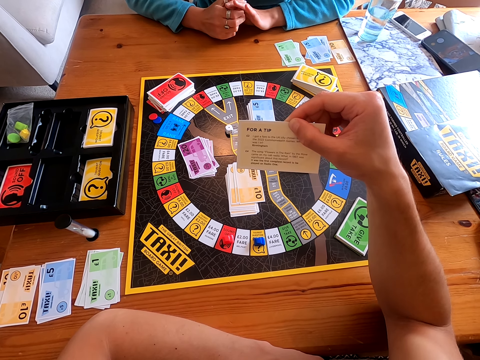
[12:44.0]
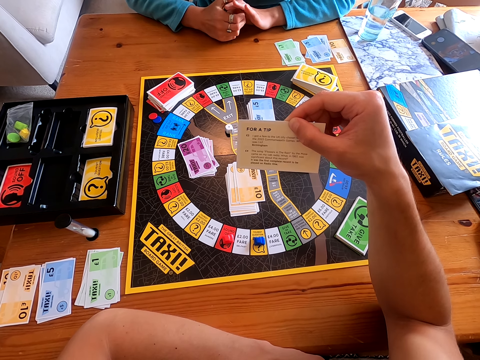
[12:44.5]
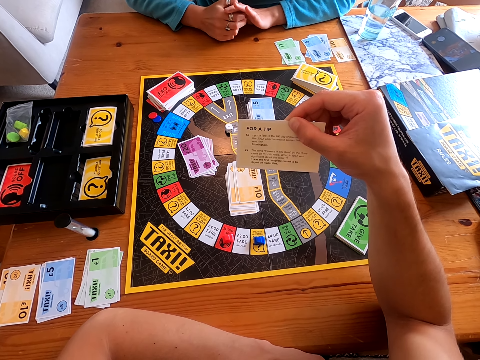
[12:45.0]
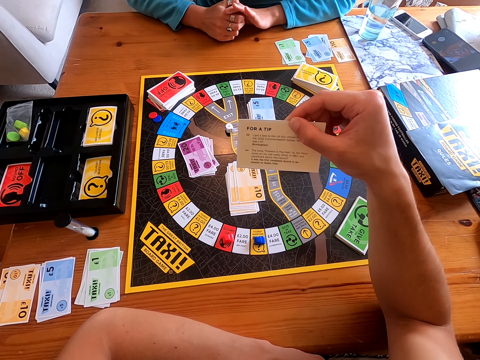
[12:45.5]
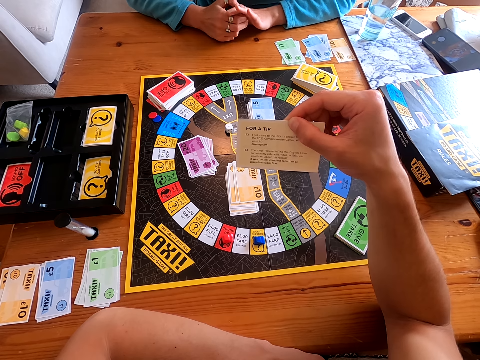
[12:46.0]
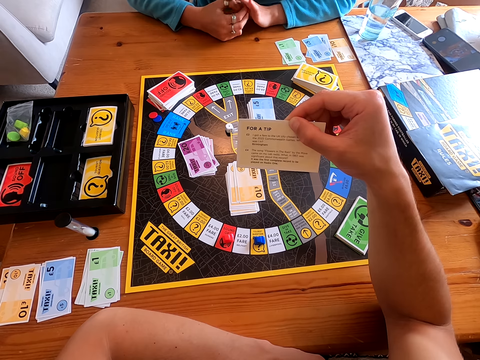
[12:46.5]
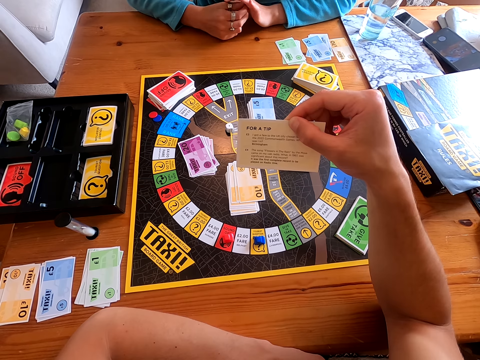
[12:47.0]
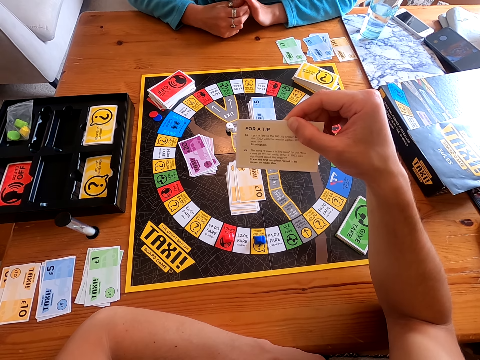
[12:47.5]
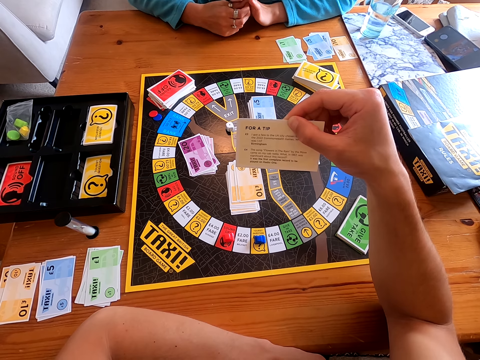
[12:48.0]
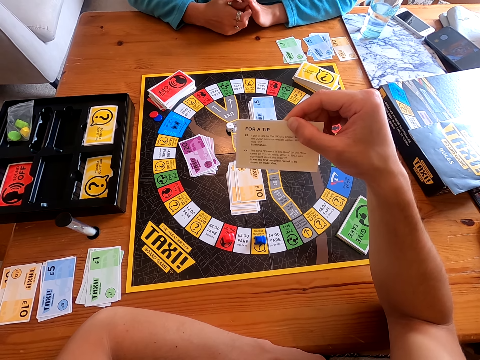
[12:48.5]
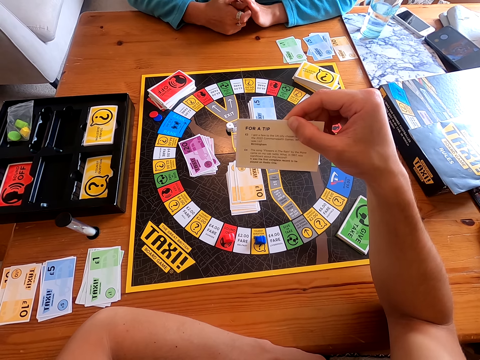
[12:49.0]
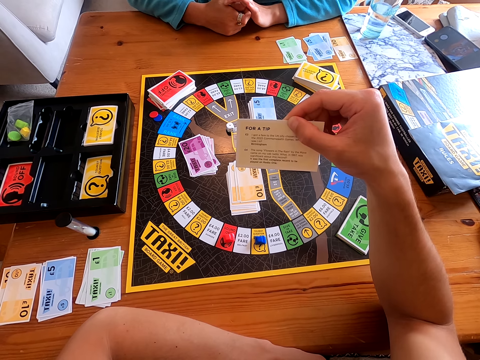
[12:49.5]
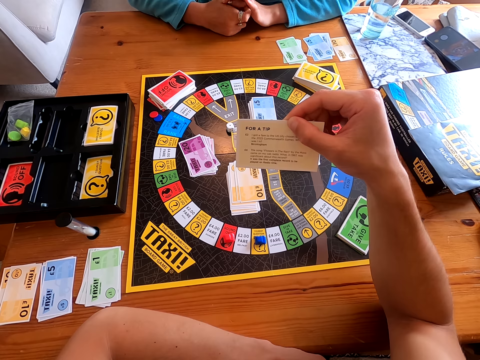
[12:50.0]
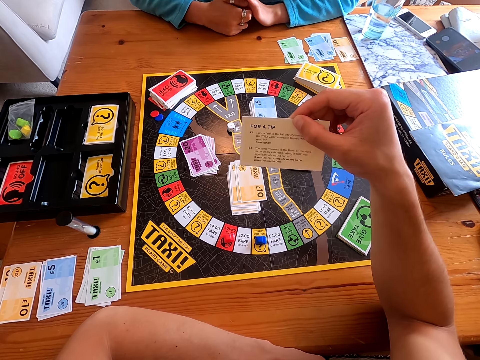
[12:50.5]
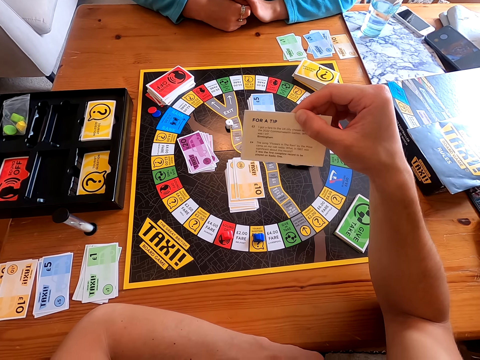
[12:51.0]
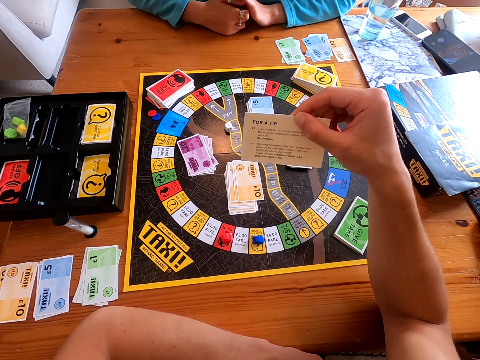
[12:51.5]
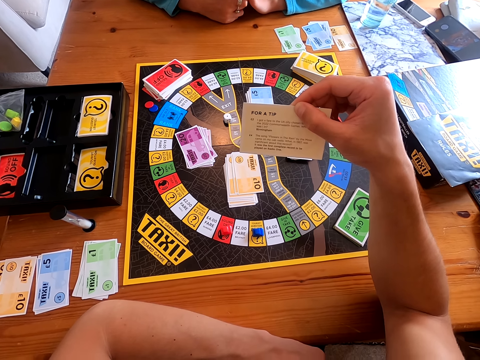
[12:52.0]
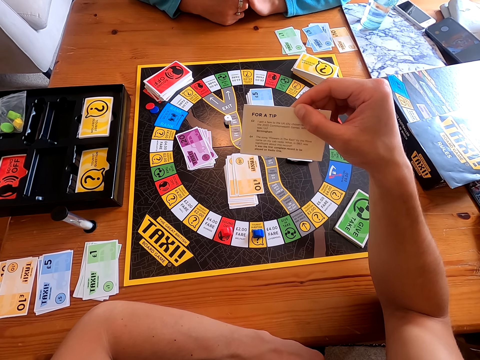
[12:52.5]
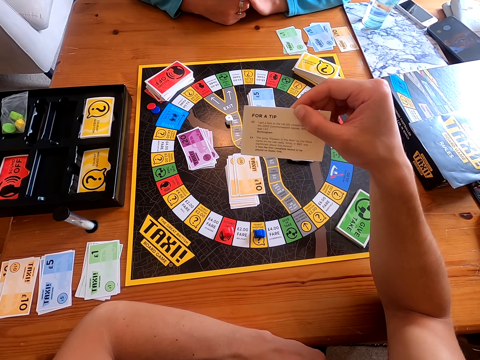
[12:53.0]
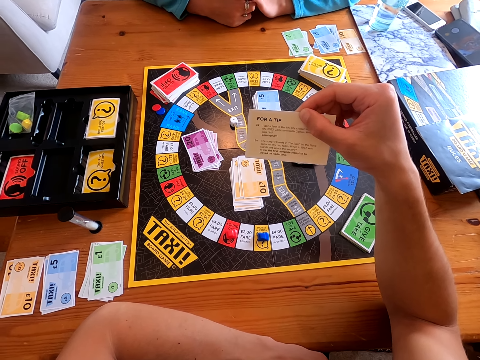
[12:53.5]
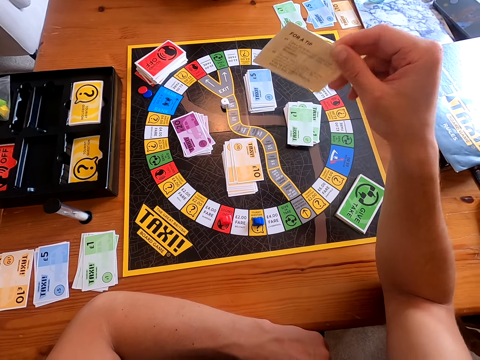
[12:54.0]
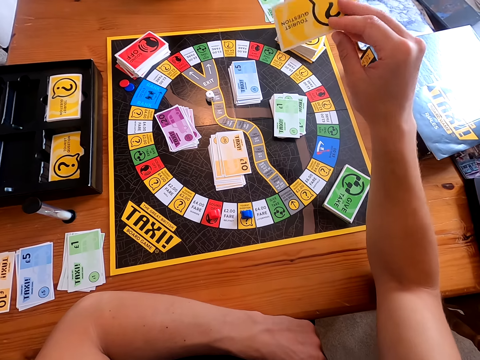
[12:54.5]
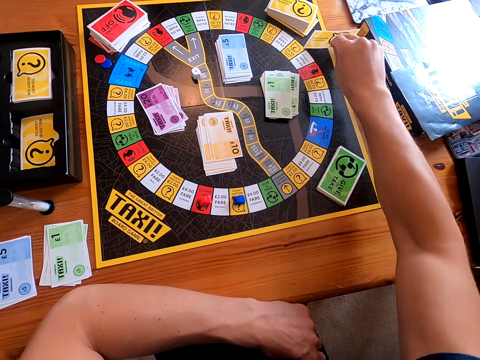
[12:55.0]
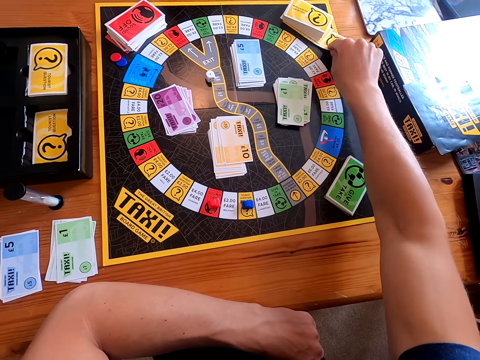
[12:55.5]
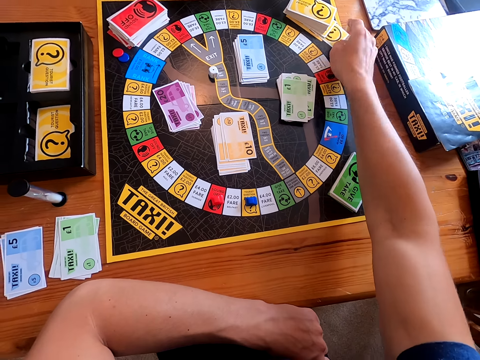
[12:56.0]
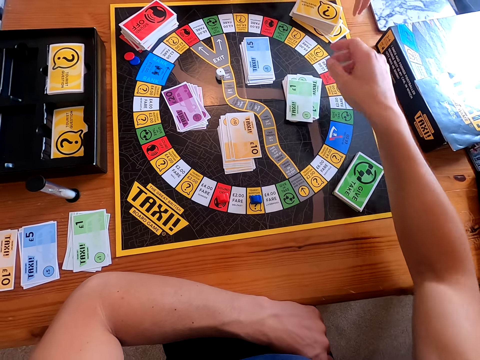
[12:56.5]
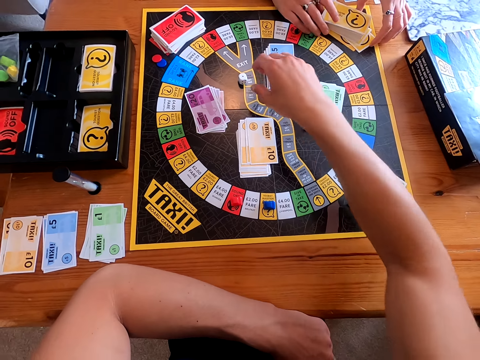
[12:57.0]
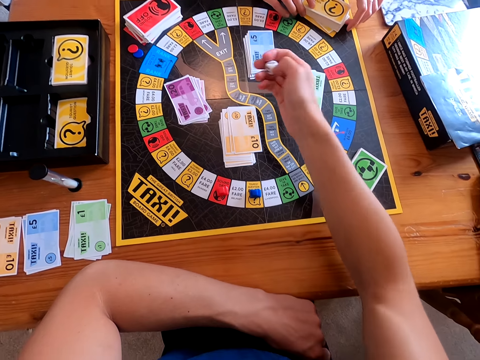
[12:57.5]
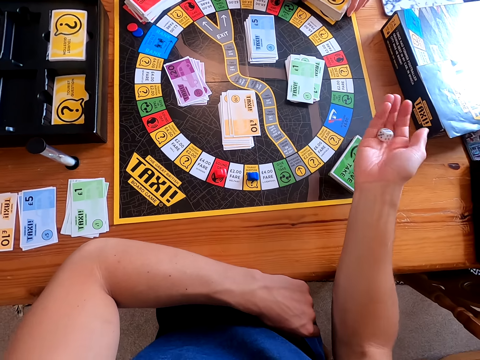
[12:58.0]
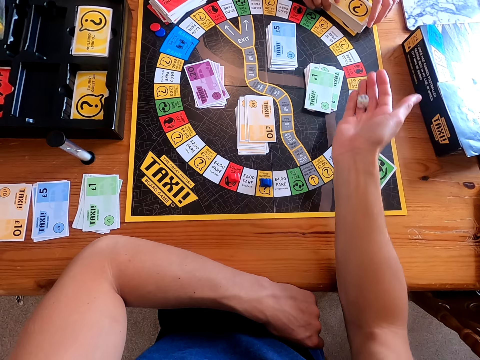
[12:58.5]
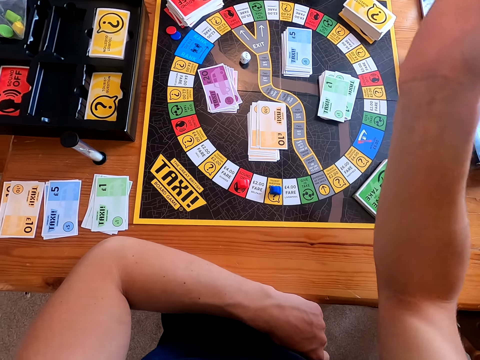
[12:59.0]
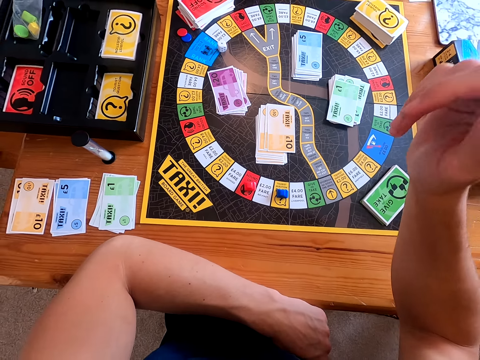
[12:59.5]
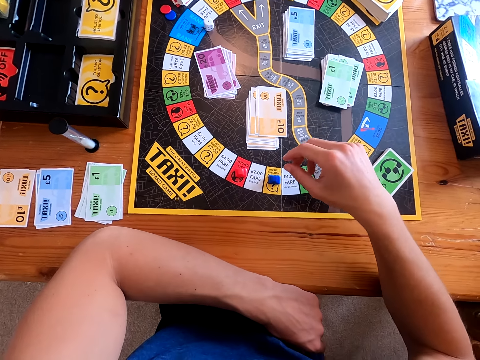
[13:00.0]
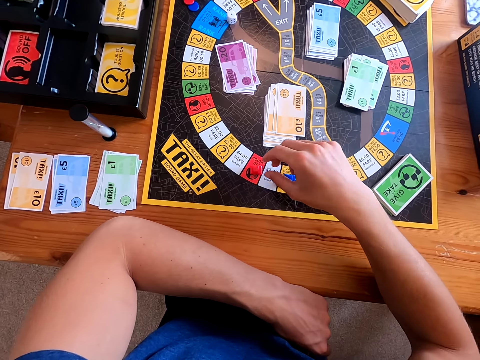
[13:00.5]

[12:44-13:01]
The camera wearer speaks to the lady. The lady places the card on the other cards. The camera wearer places the yellow card beneath other yellow cards on the game mat. The lady arranges the yellow cards on the game mat together. The camera wearer picks the dice from the game mat. He shuffles the dice with the right hand. The lady speaks to the camera wearer. The camera wearer throws the dice on the game mat.

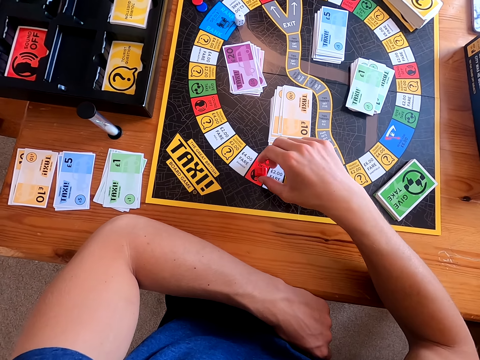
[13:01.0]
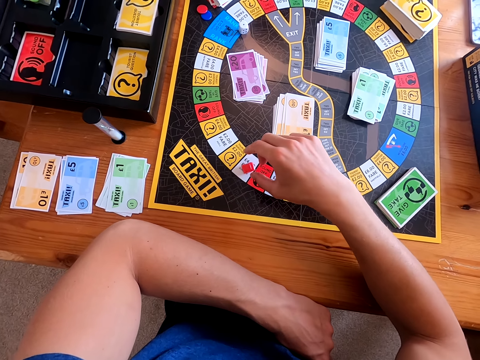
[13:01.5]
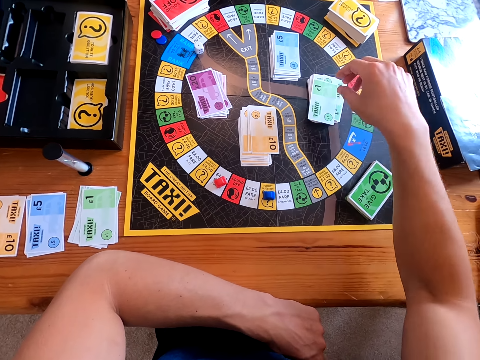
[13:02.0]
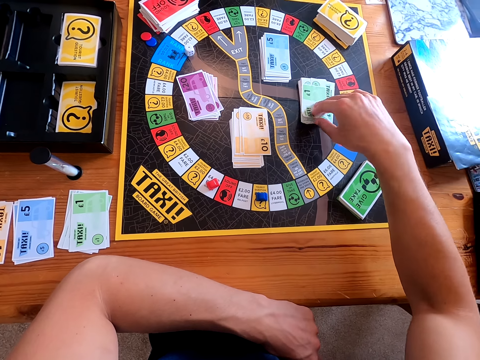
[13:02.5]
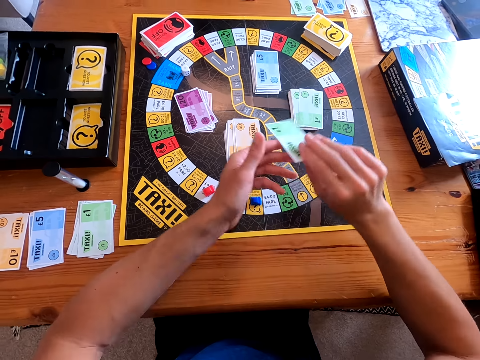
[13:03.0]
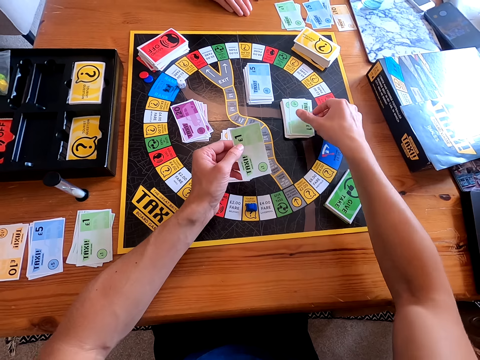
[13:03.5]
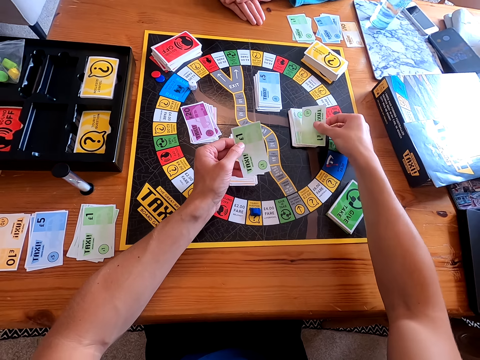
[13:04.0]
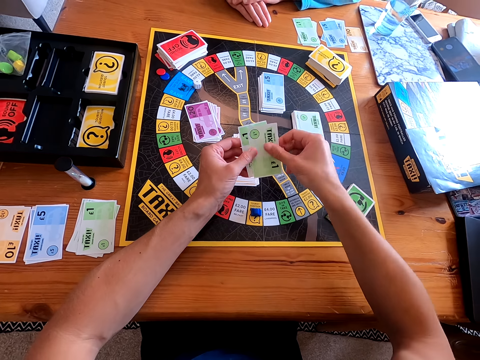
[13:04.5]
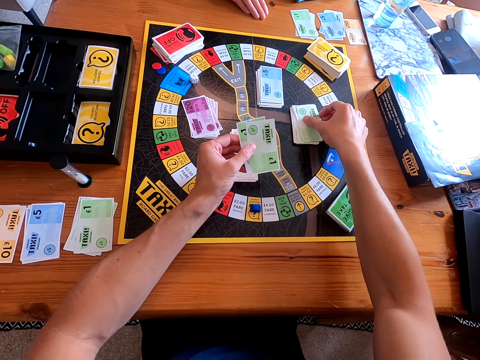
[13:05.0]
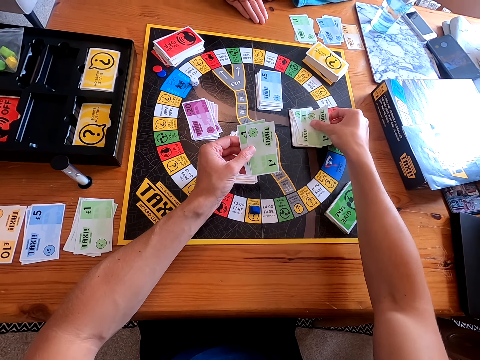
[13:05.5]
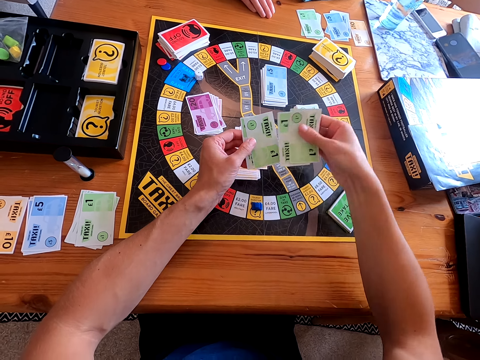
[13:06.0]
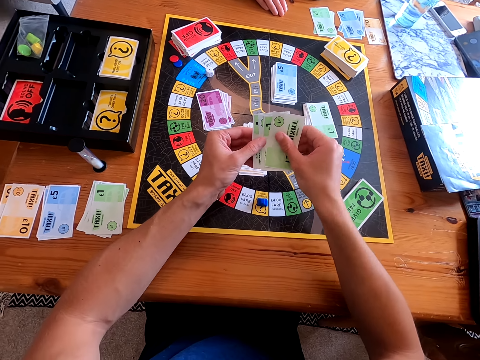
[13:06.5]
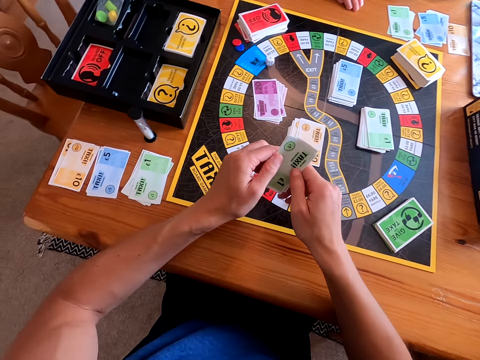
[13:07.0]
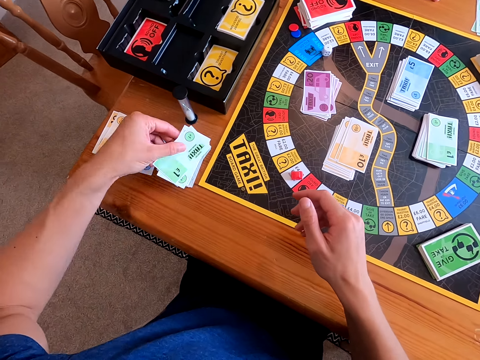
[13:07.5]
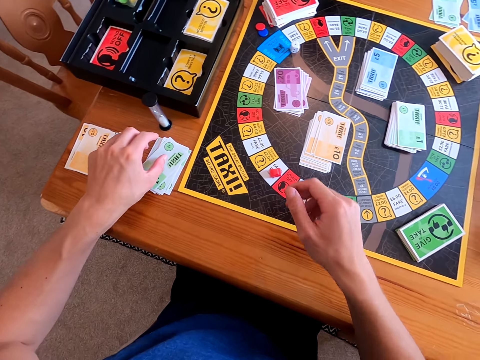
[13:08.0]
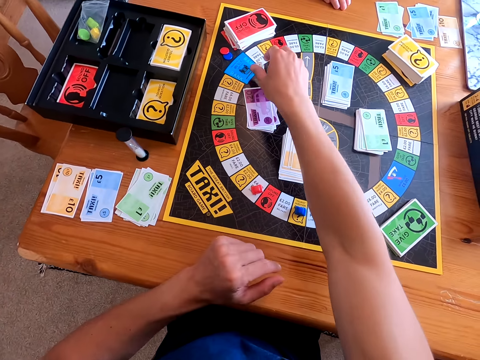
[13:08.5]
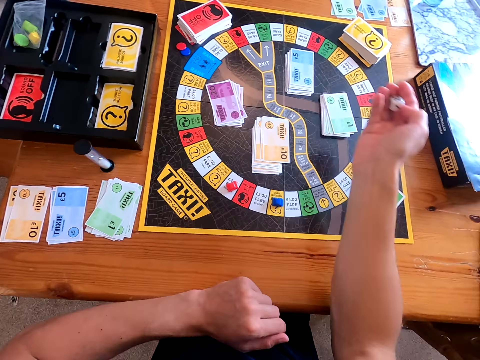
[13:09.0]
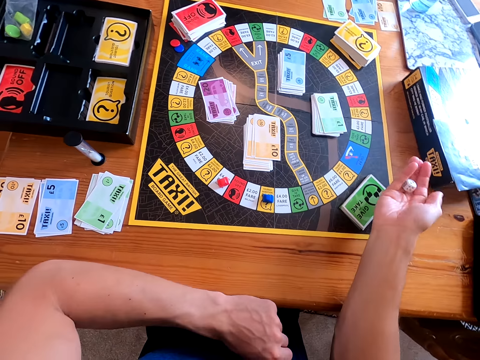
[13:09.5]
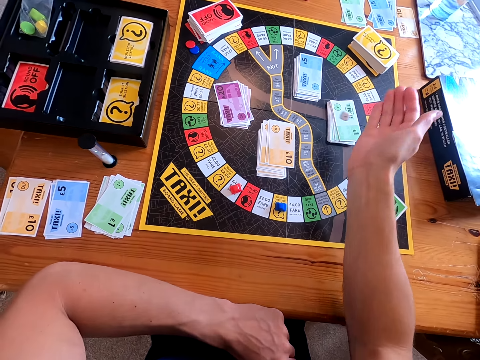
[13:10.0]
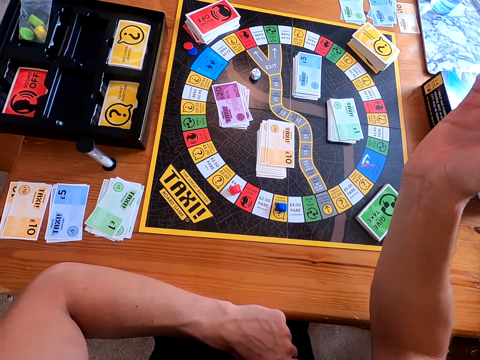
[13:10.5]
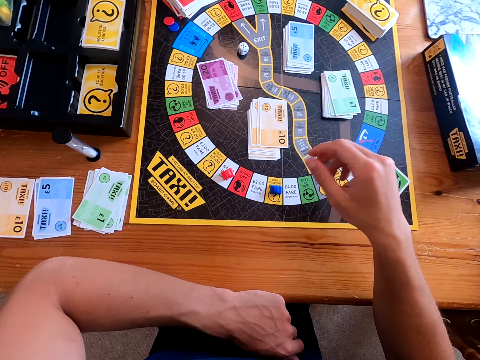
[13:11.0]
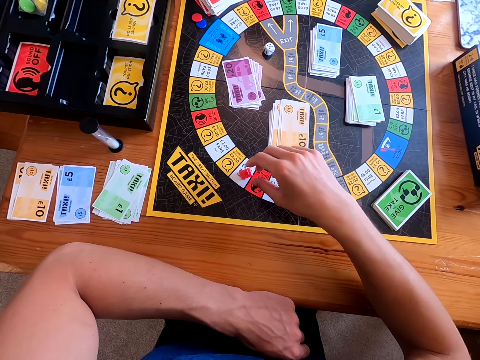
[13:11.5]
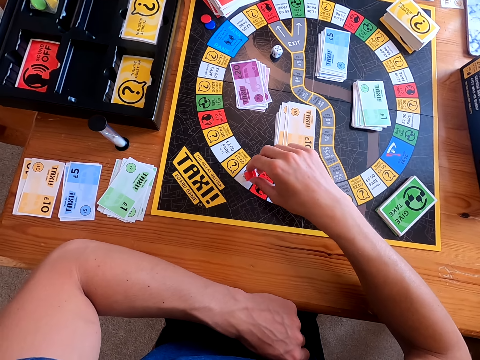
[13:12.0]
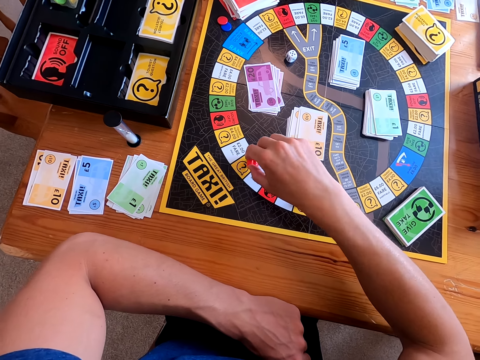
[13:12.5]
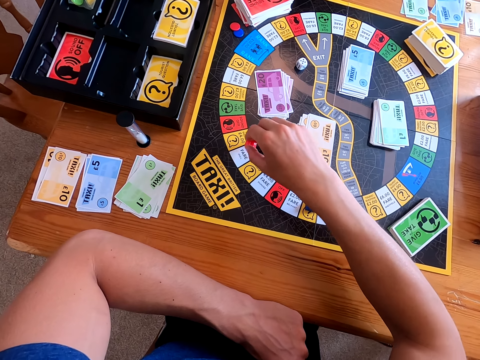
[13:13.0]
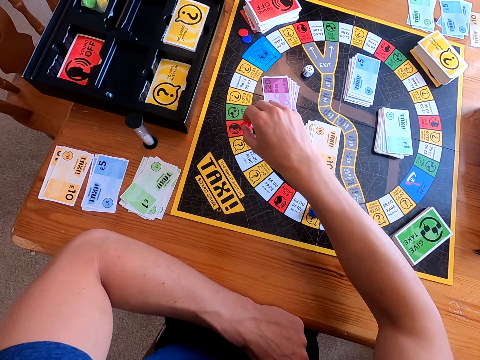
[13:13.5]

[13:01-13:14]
The camera wearer picks a red object on the game mat. He moves the red object on the game mat. He moves the dice on the board. He lets go of the red object. He picks a green card from the game mat with his right hand. He hands over the green card to his left hand. He picks a green card from the game mat with his right hand. He hands over the green card to his left hand. He picks two green cards from the game mat with his right hand. He hands over the two green cards to his left hand. He places the green cards on the table. He picks the dice from the board with his right hand. He shuffles the dice in his hand. He throws the dice on the game mat. A lady speaks to the camera wearer. The camera wearer speaks to the lady. He picks the red object from the game mat. The lady speaks to the camera wearer. The camera wearer moves the red object on the game mat.
